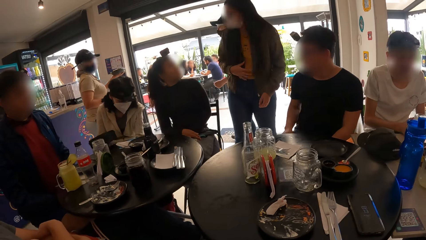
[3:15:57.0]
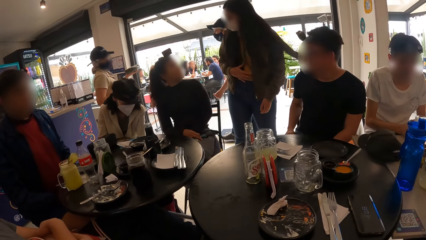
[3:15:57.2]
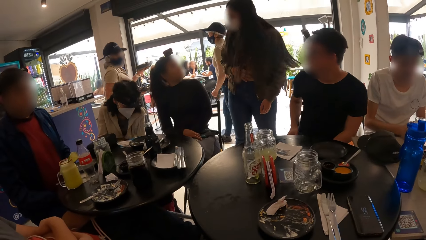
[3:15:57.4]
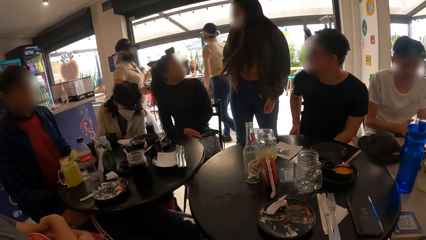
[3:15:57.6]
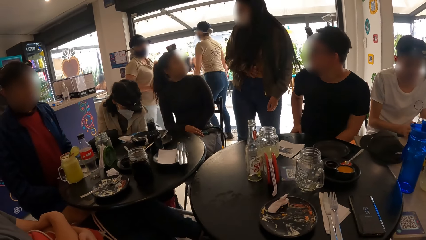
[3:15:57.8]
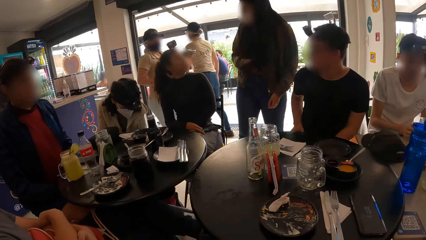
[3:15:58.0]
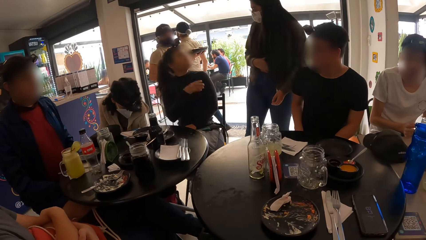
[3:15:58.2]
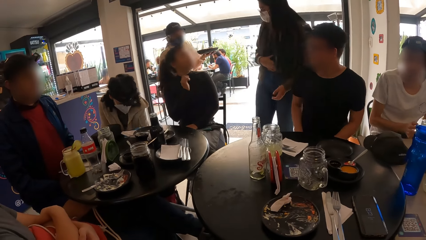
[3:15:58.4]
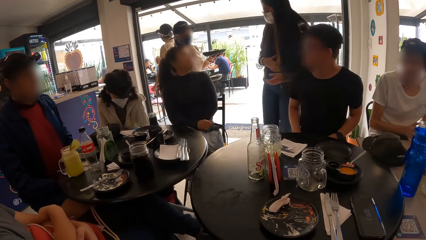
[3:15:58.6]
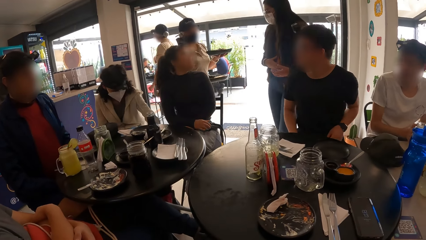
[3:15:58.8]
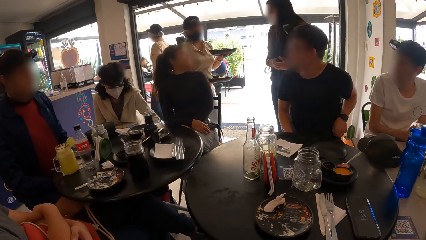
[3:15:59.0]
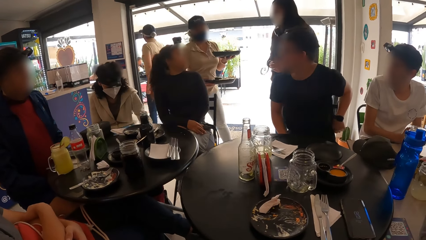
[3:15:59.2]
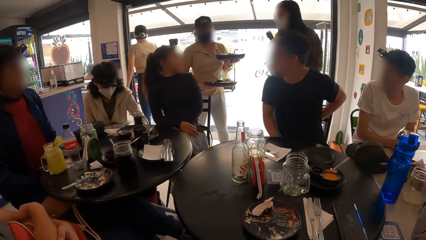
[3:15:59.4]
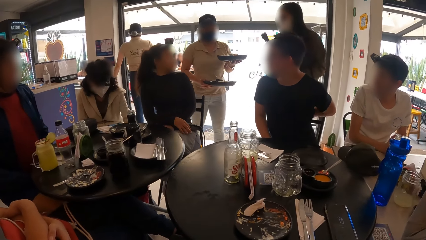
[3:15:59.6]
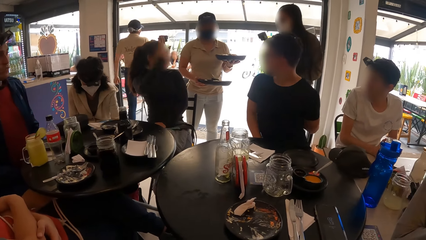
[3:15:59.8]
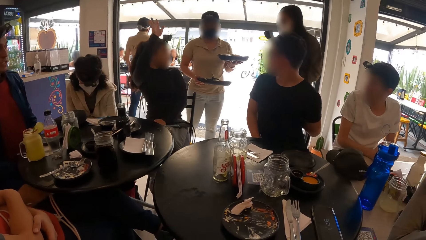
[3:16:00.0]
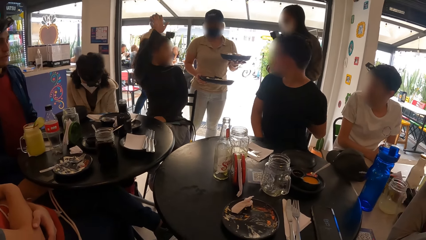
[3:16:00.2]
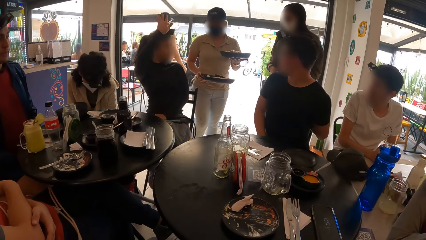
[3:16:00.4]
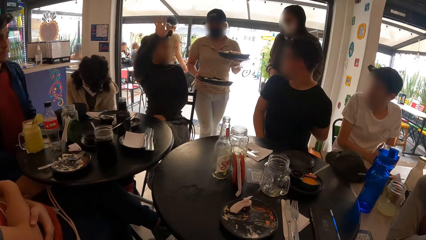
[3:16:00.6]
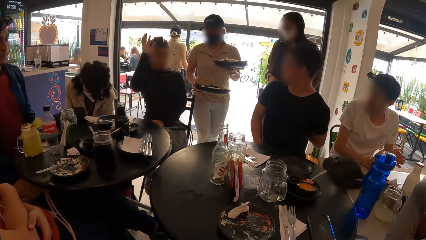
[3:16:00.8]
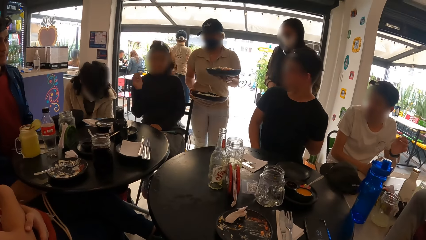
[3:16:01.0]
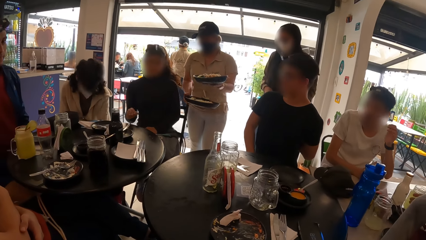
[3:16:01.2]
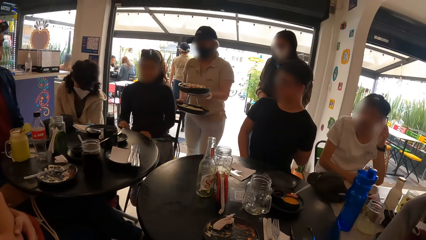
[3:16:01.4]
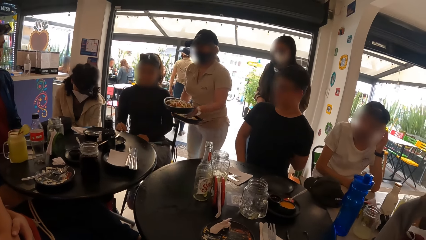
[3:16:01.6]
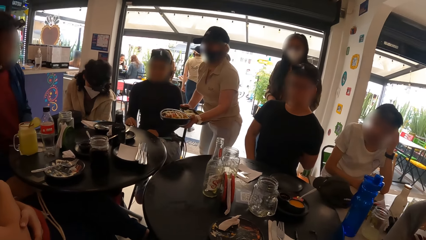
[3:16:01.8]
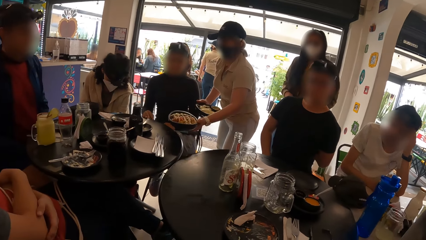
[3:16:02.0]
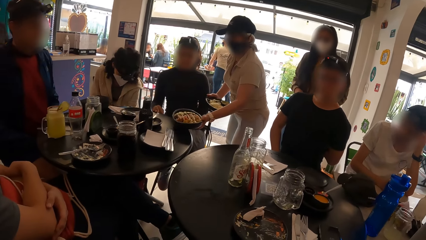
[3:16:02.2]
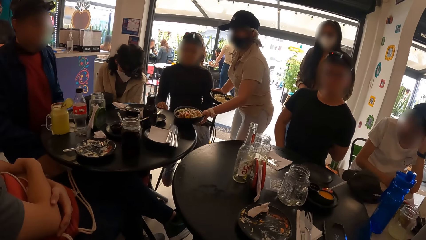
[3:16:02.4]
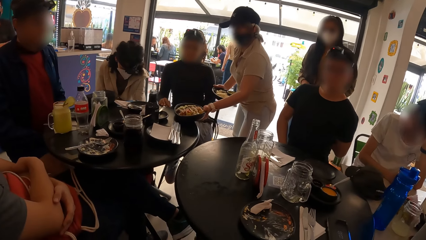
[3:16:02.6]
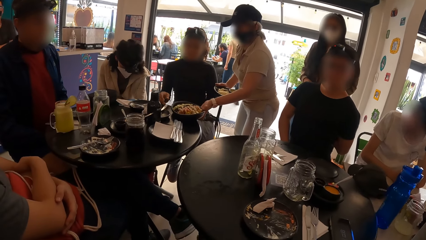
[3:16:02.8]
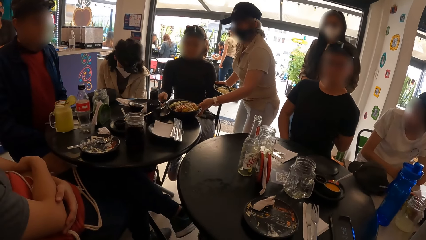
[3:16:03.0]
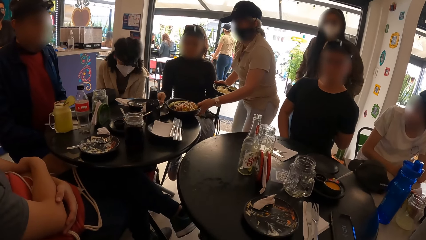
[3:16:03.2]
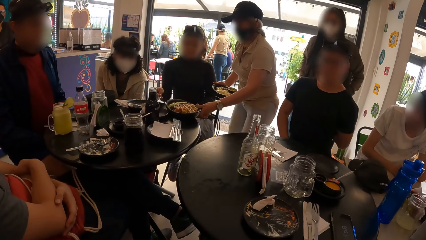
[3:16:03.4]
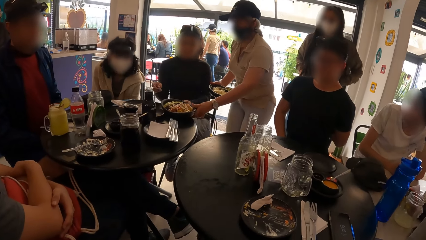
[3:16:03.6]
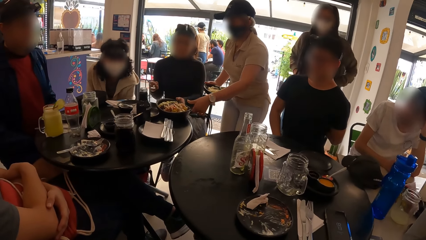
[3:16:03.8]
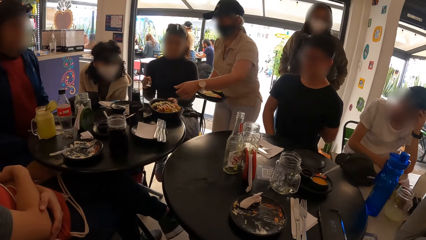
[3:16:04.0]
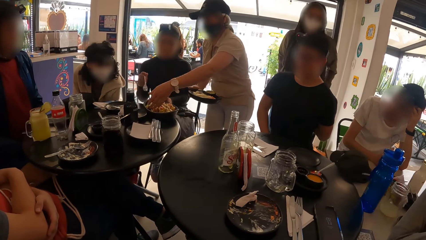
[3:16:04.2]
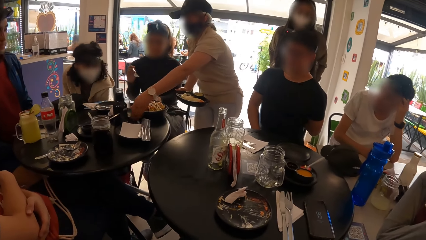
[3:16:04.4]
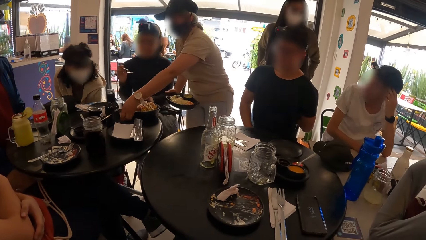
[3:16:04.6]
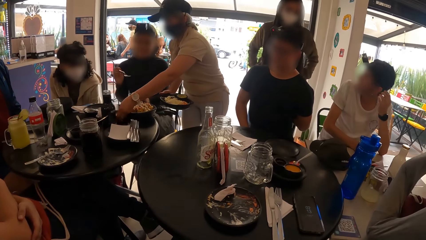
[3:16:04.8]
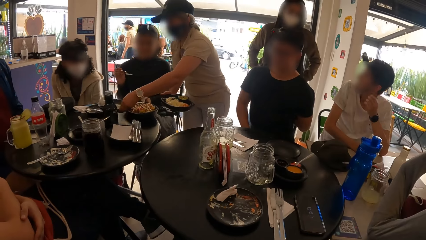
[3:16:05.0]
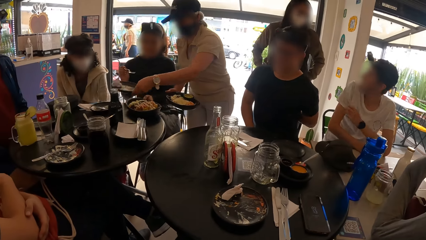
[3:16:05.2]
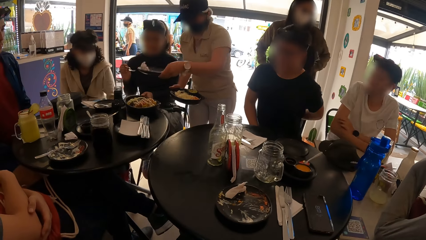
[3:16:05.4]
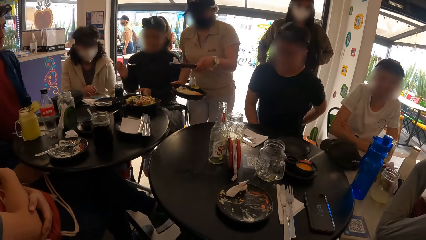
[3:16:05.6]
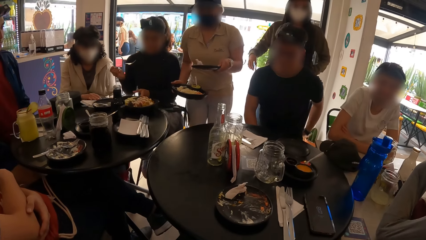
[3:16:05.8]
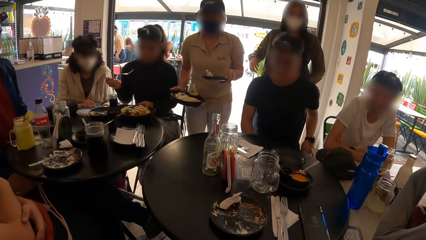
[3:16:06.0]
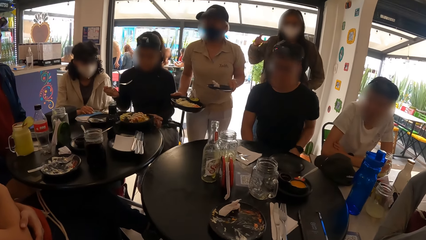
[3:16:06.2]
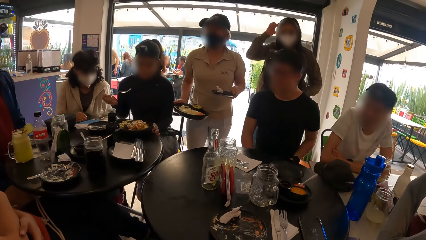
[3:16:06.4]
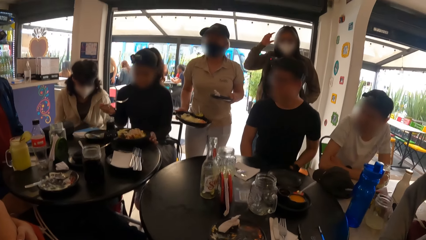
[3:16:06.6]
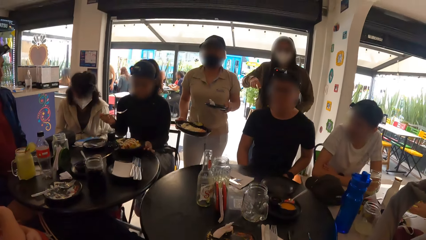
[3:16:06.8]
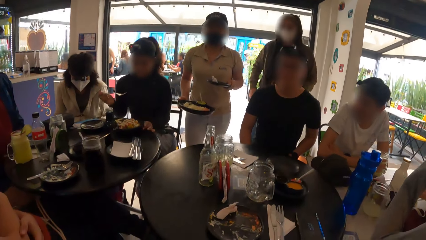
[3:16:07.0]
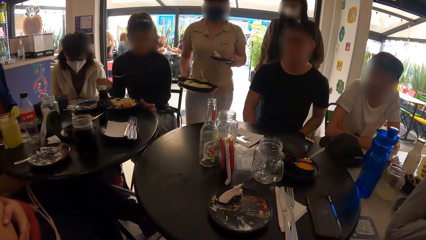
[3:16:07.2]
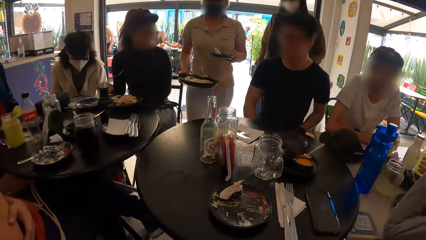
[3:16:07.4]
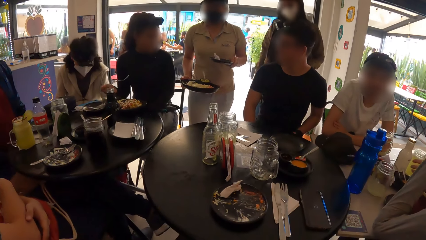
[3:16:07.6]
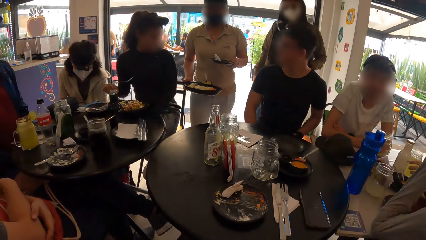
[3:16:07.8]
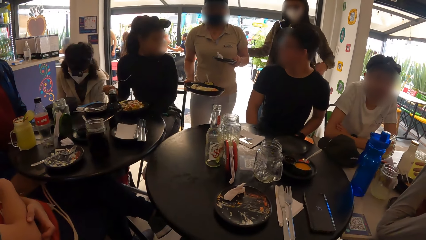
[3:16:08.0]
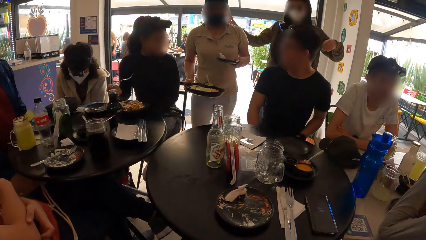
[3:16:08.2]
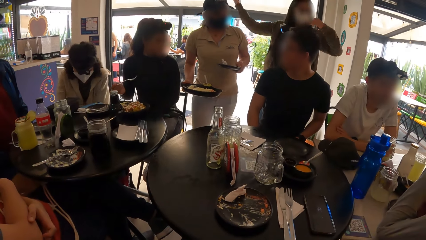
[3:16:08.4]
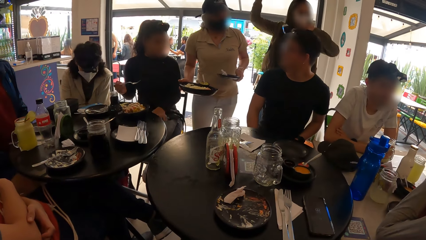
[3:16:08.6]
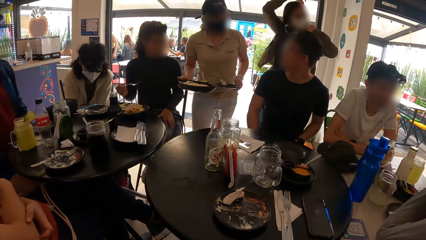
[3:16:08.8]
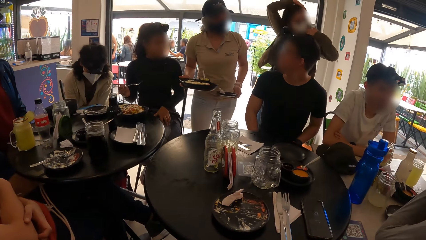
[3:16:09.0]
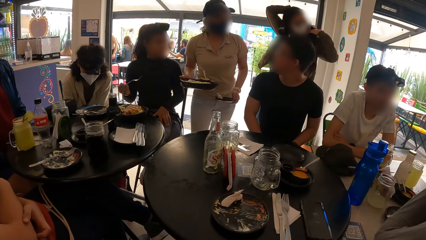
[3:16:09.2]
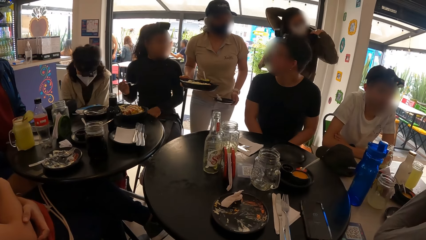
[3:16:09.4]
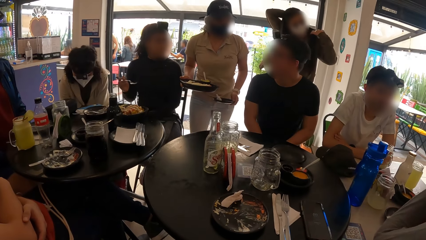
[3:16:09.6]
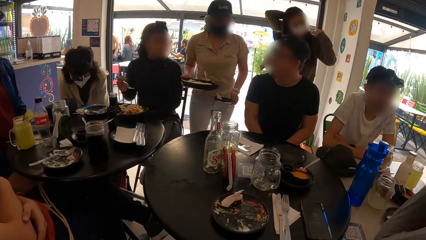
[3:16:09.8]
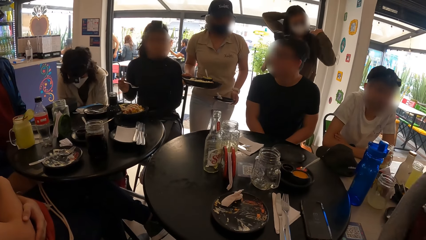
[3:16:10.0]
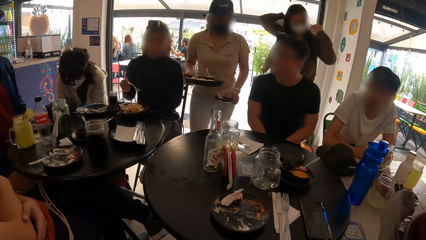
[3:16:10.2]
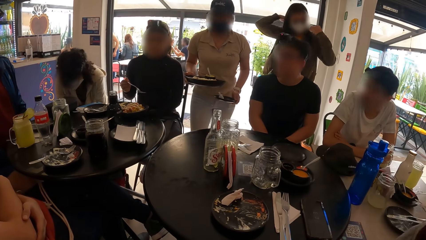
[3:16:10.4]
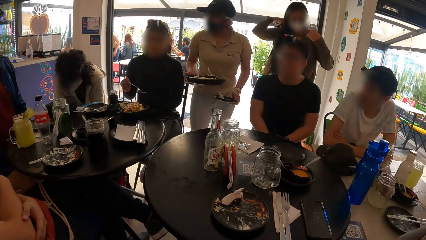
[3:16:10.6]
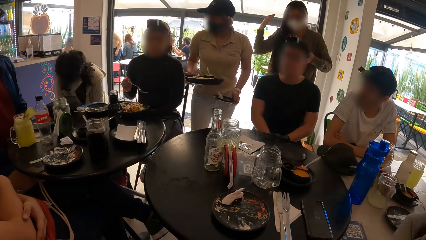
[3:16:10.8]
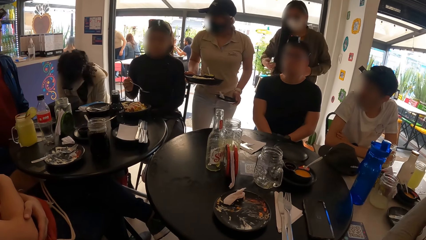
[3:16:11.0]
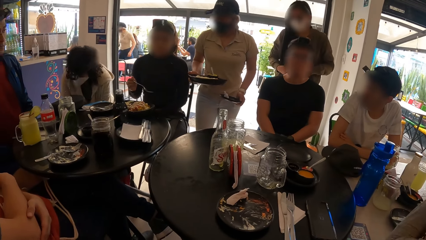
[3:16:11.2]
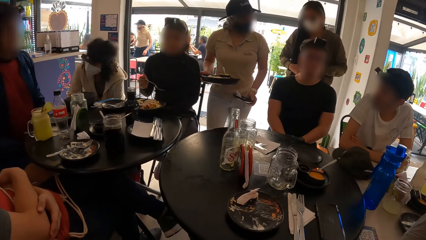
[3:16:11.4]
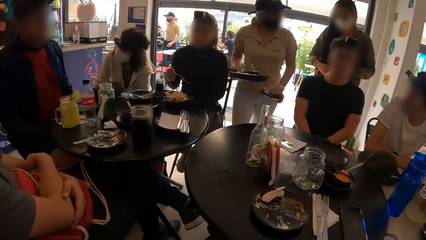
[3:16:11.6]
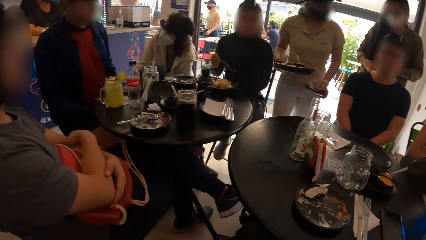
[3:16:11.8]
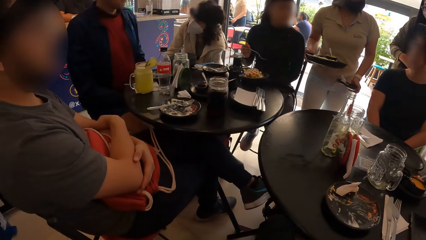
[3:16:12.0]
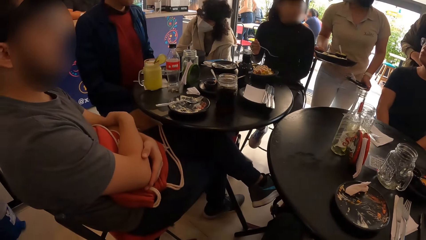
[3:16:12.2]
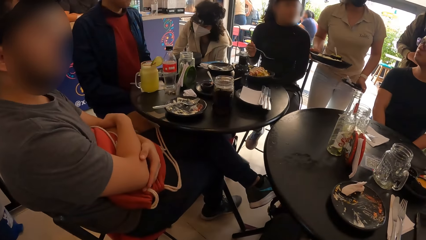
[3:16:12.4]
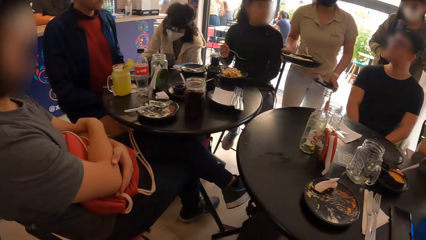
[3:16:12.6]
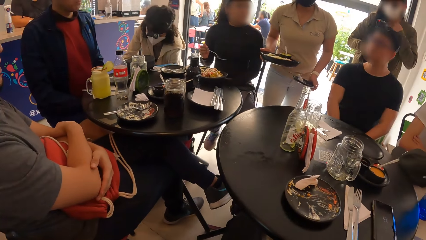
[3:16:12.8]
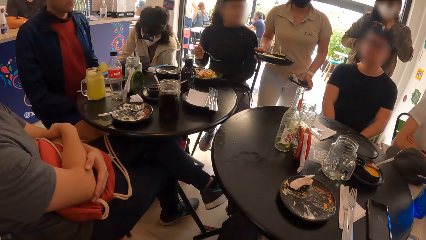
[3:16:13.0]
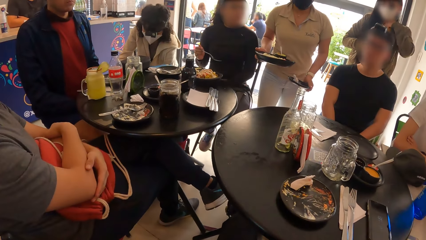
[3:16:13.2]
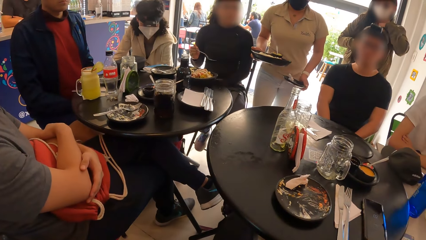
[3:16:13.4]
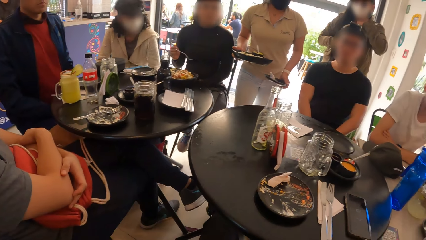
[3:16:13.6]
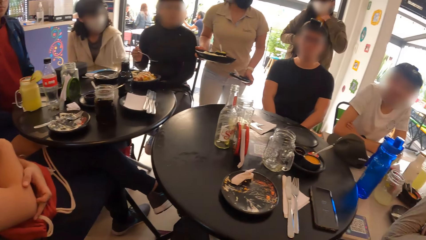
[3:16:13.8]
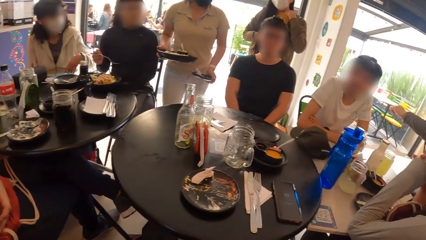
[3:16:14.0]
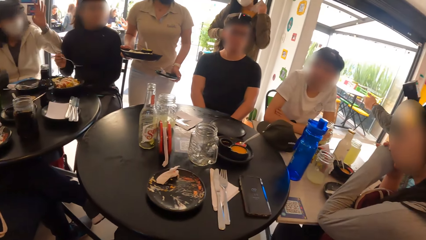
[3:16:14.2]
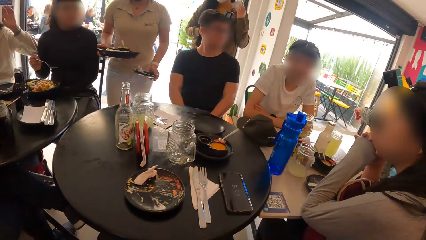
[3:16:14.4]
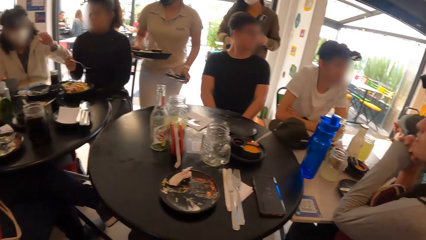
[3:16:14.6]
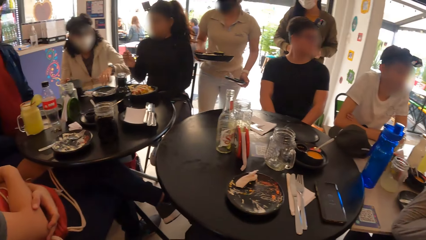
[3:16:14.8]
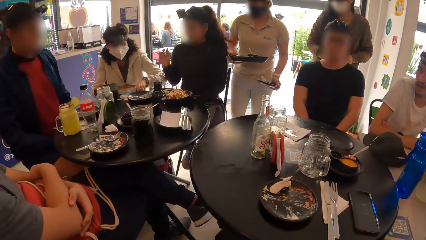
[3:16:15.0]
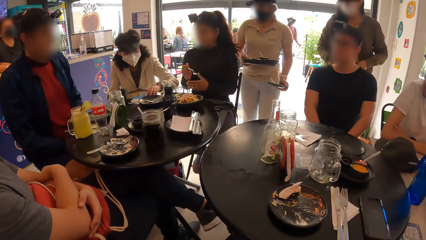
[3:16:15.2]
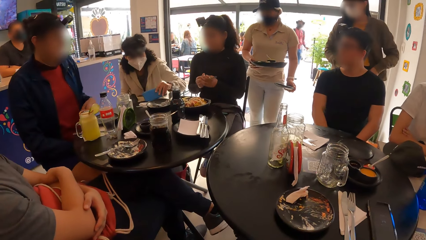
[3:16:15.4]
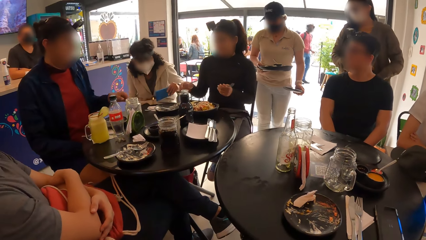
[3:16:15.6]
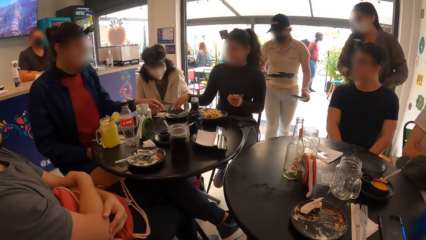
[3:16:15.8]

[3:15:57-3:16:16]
A waitress drops a plate of mac and cheese on the table with her left hand. The waitress picks up a plate from the table with her left hand. The waitress interacts with the man.
